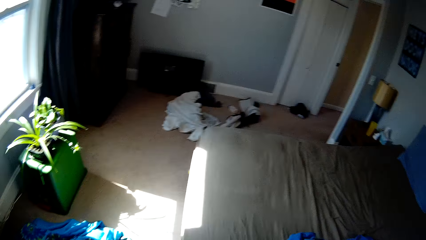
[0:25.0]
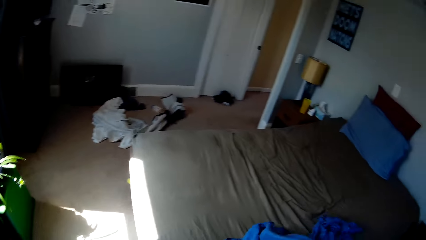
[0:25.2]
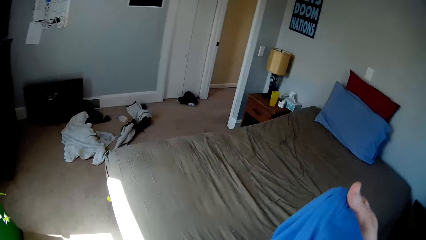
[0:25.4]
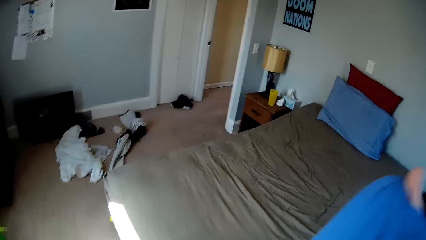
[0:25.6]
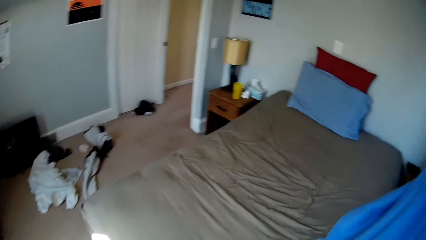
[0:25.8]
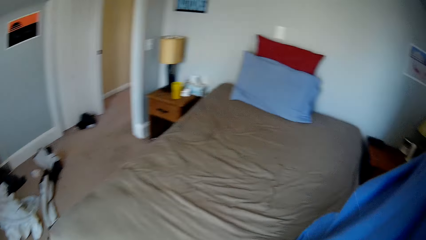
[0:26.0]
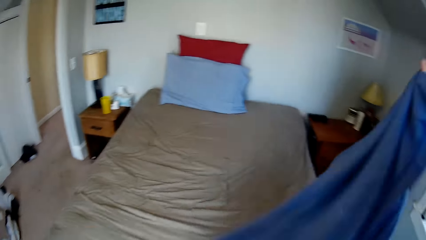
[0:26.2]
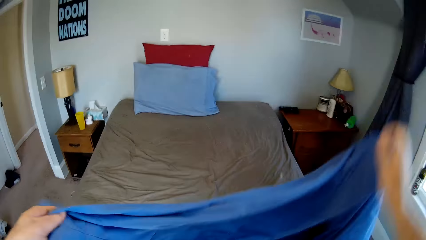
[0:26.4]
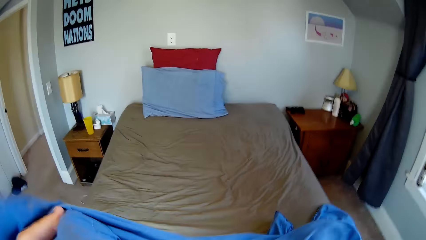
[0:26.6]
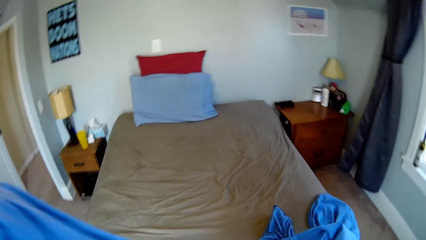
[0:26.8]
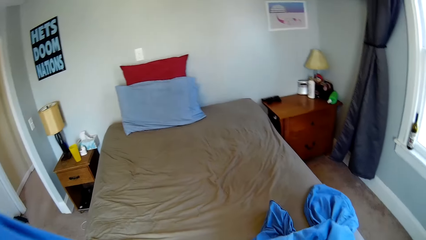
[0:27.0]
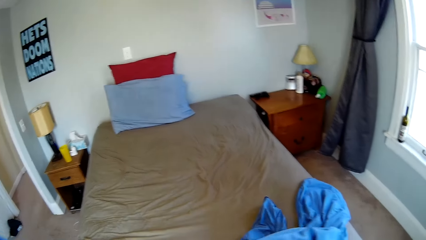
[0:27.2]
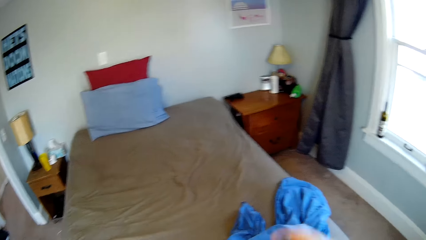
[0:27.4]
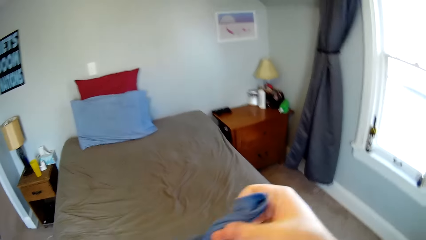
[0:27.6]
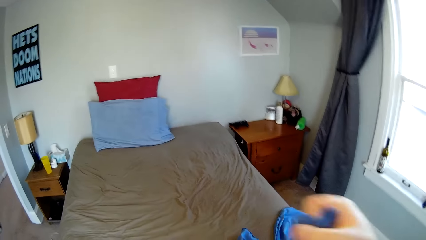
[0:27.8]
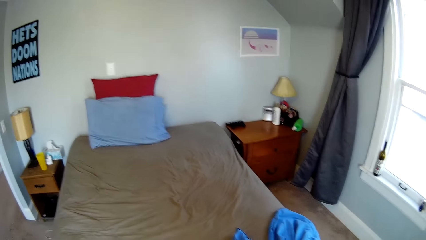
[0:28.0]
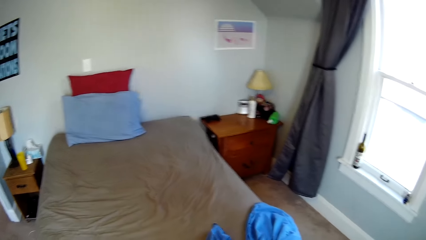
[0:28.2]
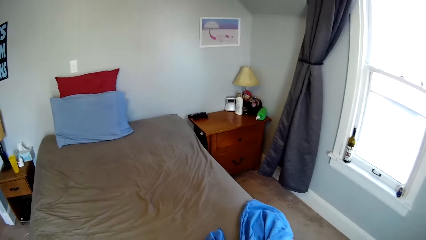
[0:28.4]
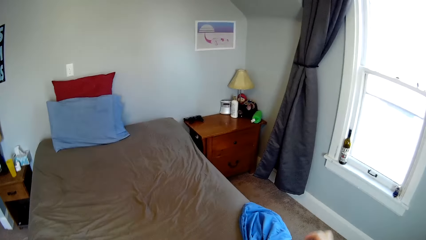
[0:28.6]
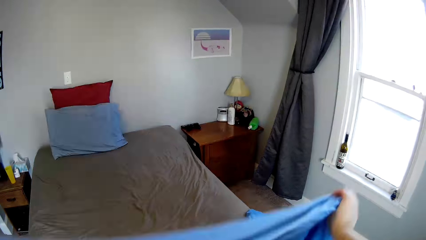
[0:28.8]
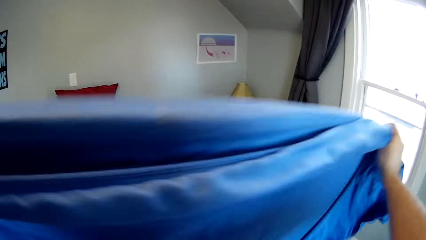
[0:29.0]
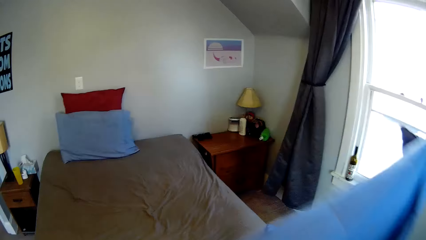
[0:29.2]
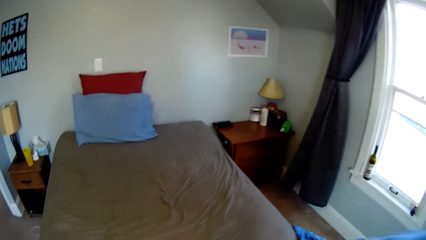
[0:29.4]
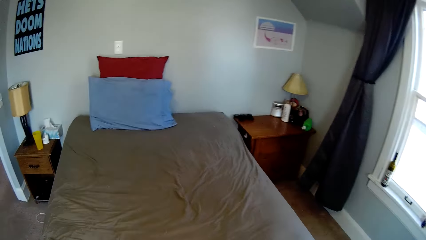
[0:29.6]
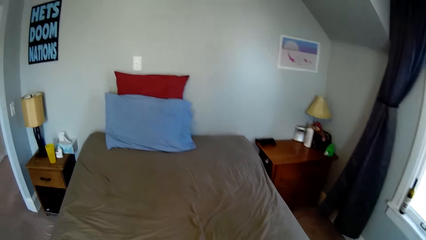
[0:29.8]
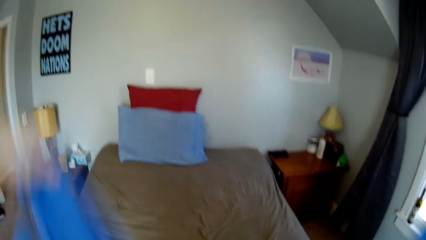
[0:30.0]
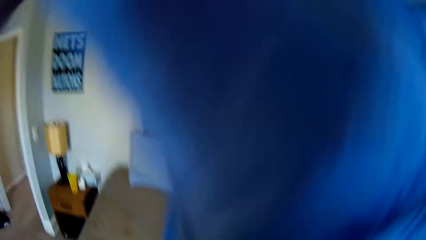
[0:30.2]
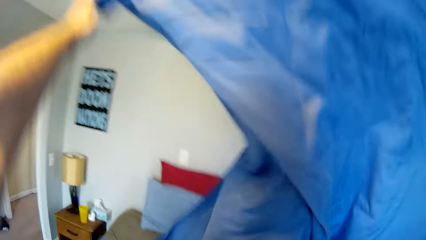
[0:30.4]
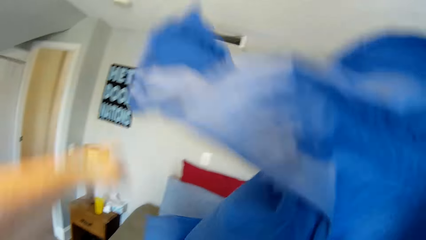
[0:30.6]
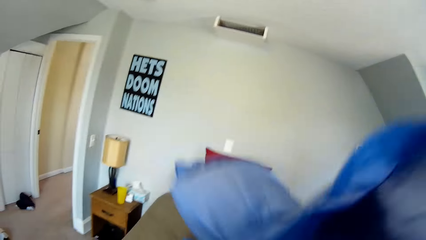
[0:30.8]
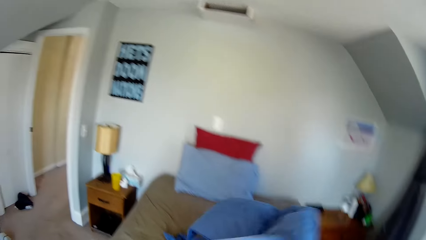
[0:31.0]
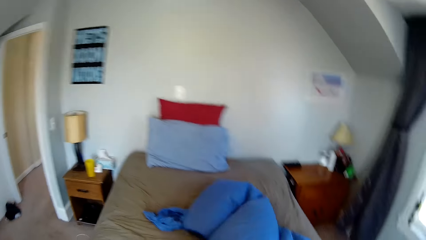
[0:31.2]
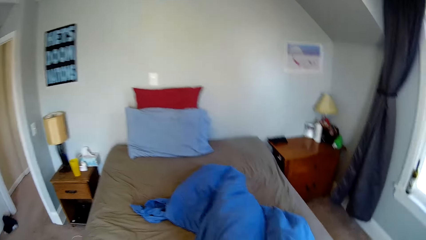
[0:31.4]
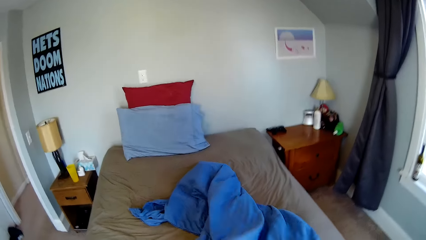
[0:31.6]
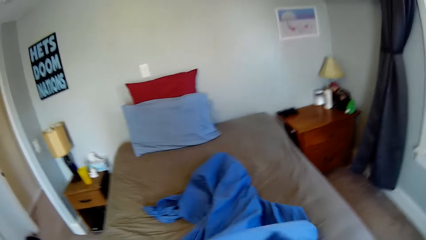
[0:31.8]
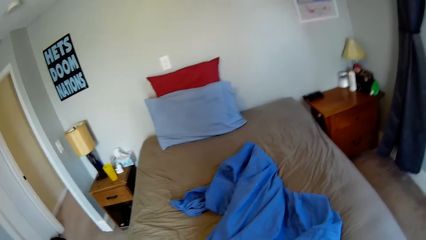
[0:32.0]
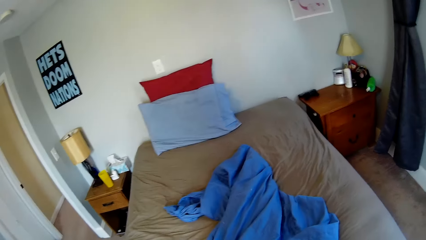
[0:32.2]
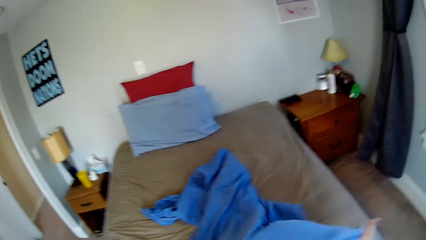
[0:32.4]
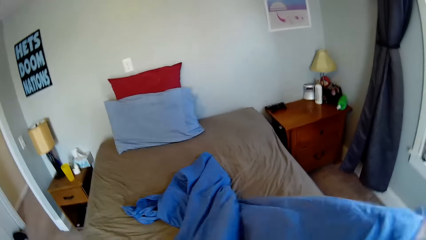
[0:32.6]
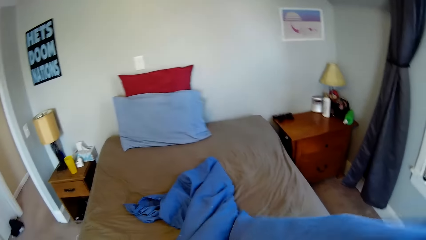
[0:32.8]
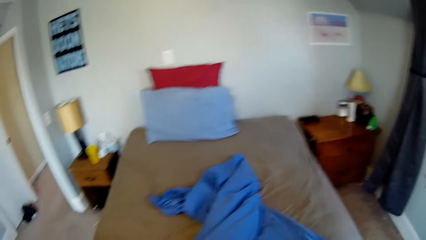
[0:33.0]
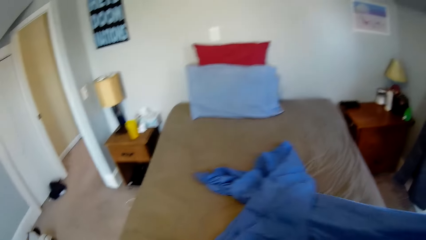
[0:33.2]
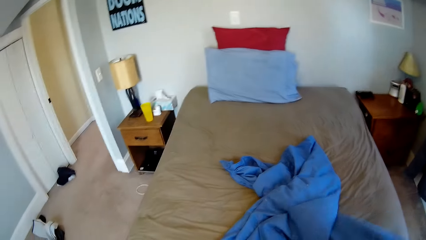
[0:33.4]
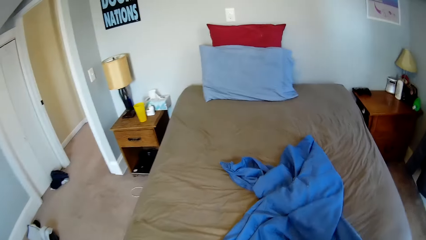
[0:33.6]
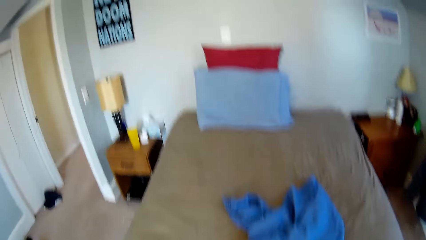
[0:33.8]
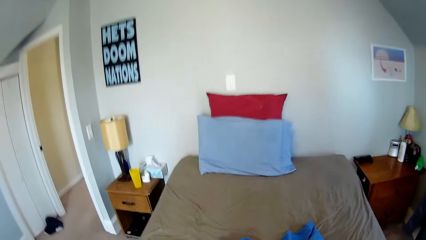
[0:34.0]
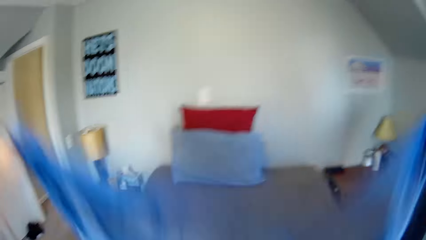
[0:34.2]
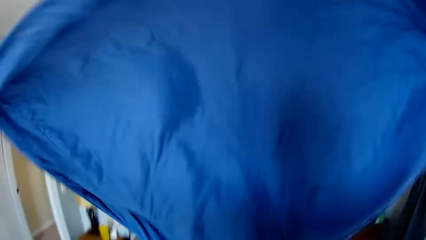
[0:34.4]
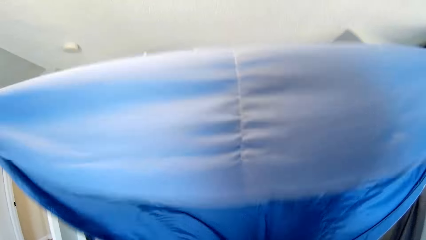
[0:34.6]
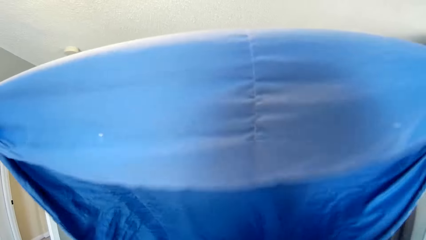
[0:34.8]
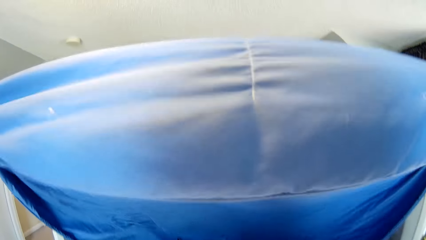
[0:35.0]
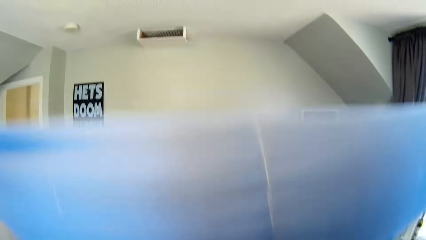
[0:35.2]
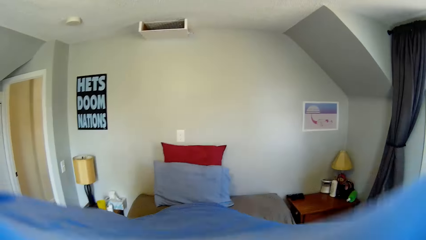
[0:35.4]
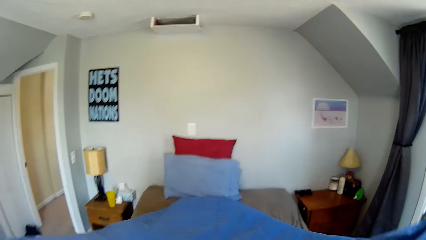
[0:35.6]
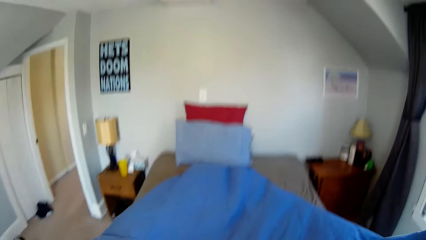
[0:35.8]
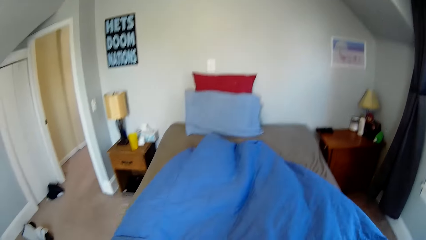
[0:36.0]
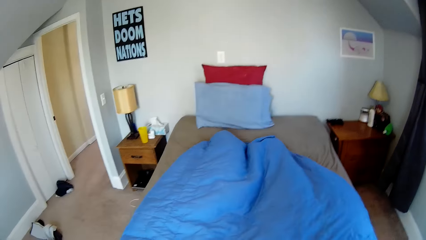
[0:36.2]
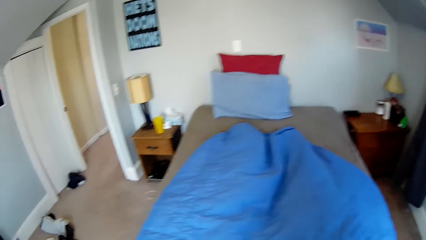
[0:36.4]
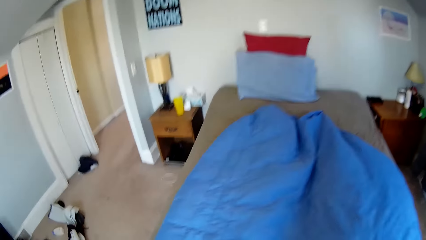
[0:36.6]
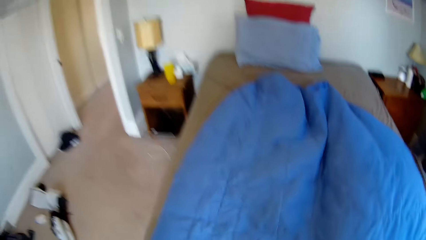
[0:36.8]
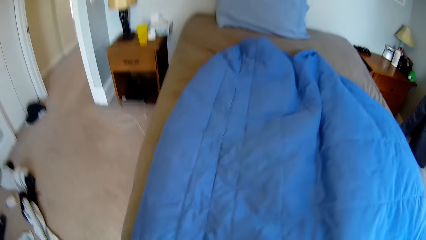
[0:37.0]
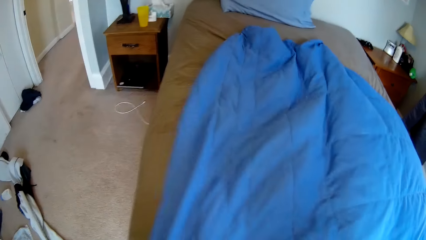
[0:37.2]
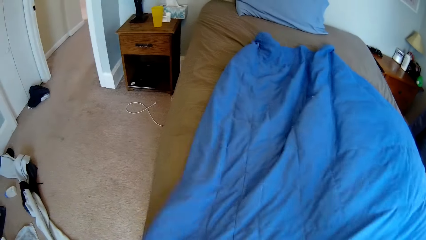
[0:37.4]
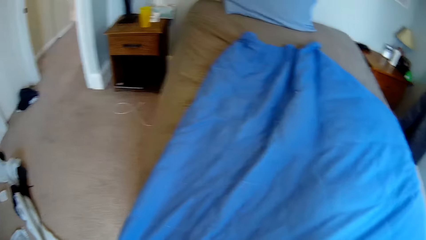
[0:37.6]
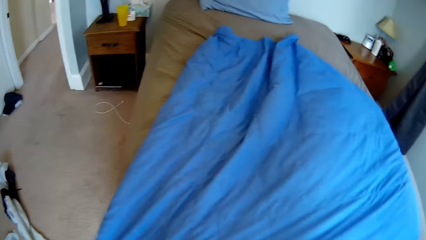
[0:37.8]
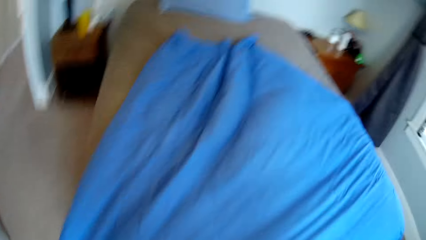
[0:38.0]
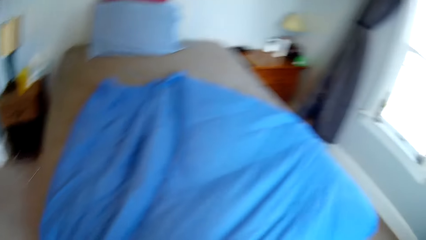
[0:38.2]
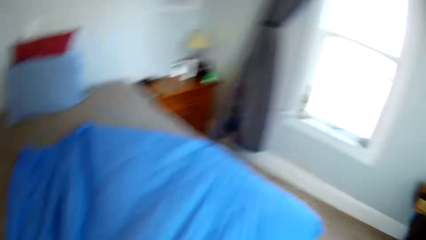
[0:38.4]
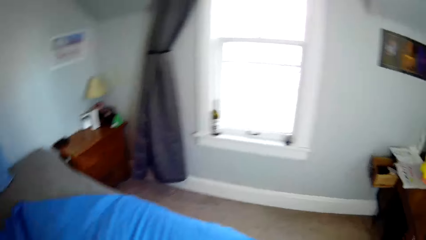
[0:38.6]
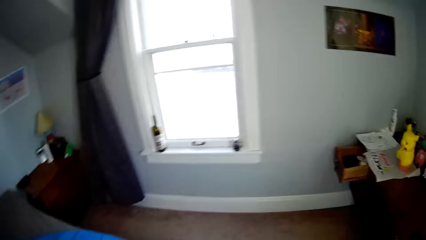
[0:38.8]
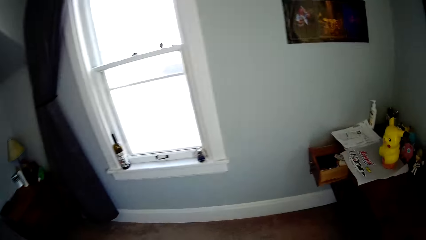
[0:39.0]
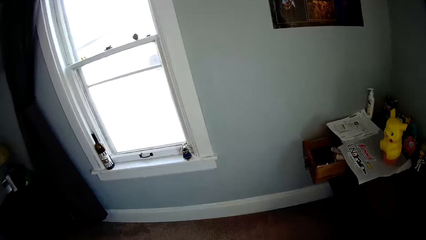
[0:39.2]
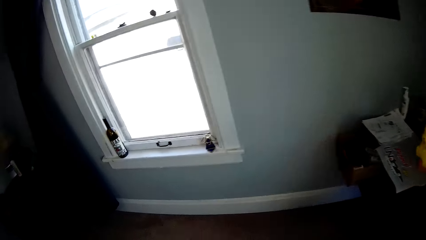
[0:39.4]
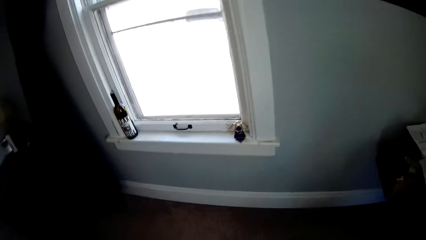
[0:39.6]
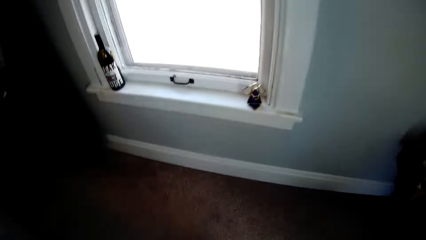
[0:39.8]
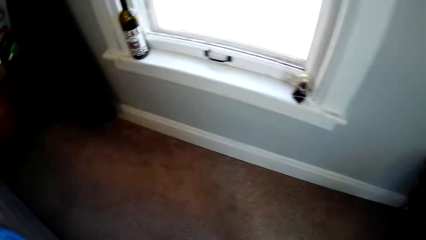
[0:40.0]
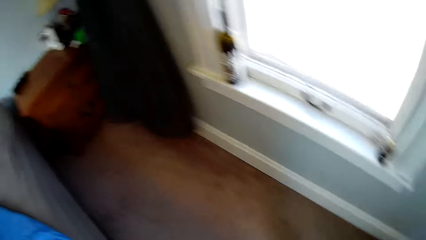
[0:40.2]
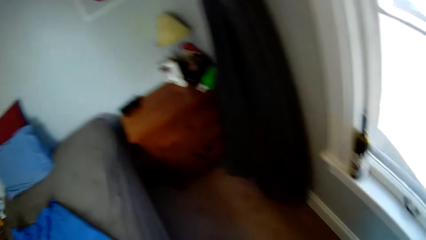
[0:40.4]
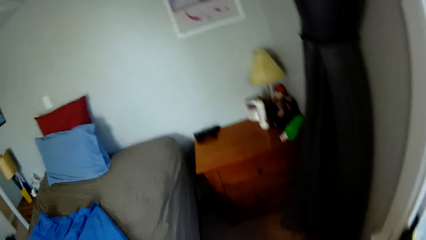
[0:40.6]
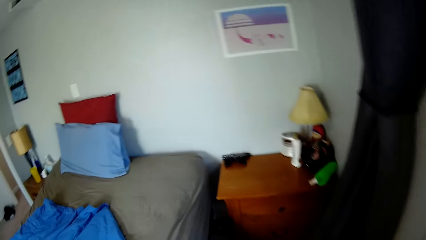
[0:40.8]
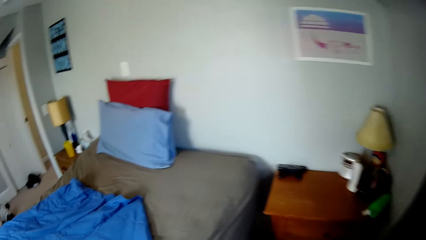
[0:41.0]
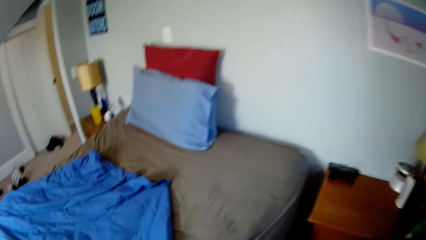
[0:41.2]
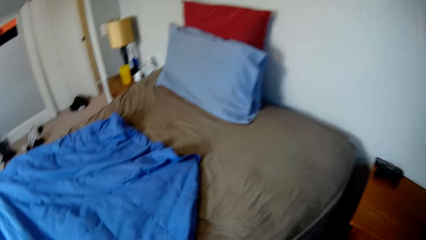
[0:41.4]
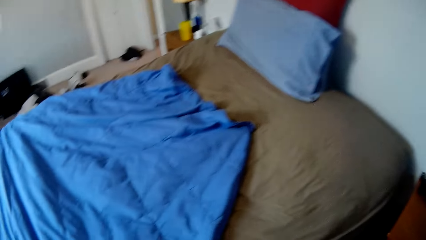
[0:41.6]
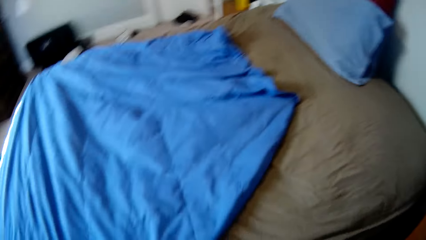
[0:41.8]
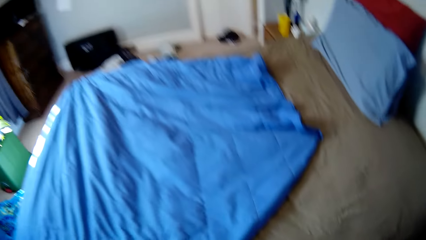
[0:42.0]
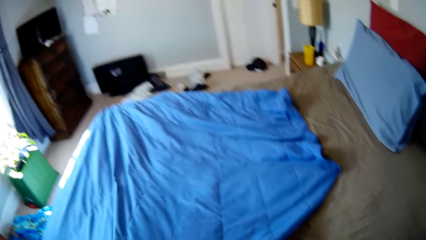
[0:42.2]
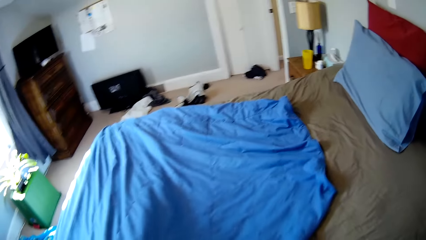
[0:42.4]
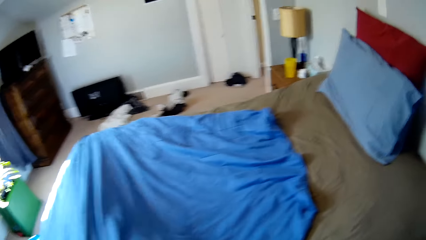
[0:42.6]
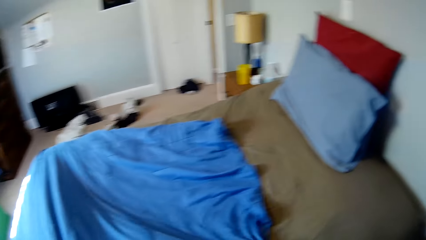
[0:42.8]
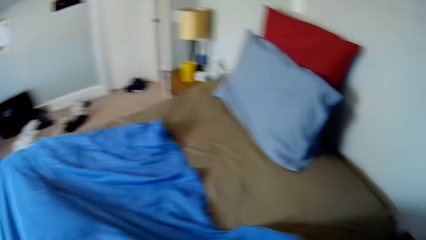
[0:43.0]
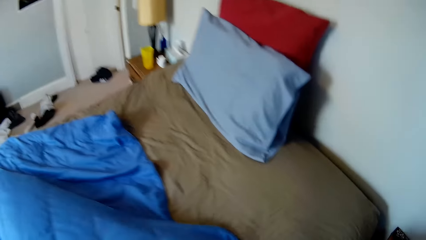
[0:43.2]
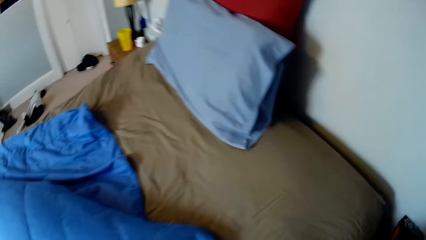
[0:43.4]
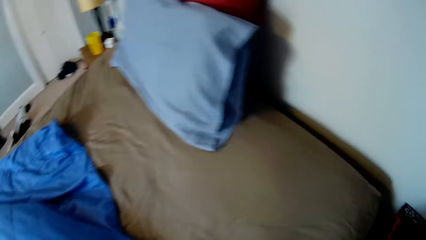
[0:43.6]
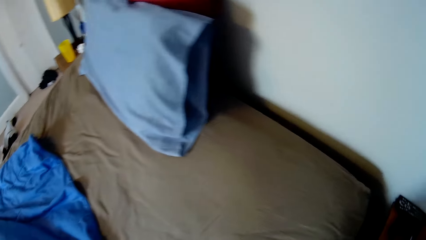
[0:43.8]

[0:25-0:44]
The camera wearer picks up another blue bedsheet. They make a bed. They spread the blue bedsheet on the bed.
